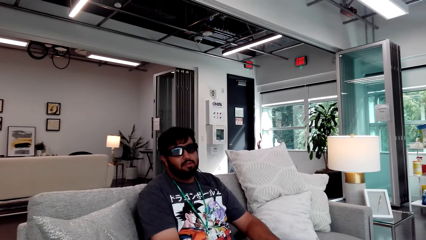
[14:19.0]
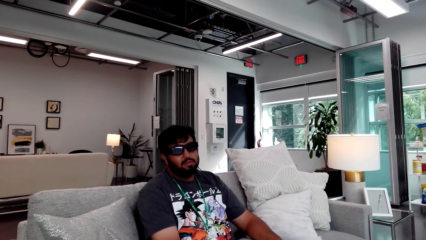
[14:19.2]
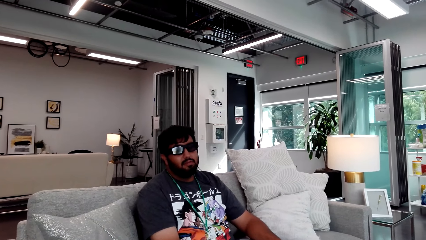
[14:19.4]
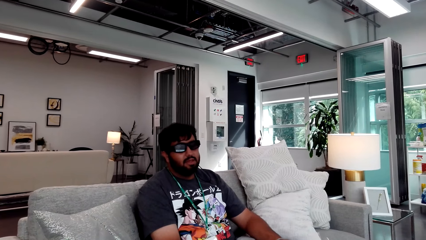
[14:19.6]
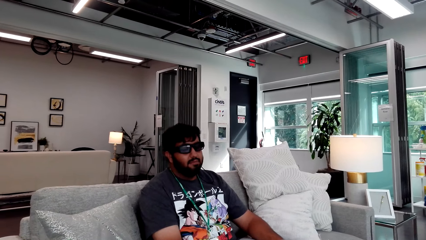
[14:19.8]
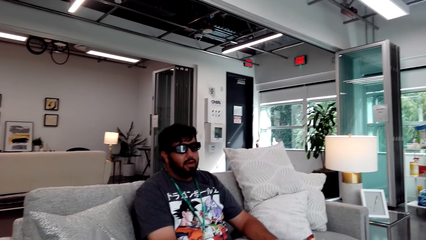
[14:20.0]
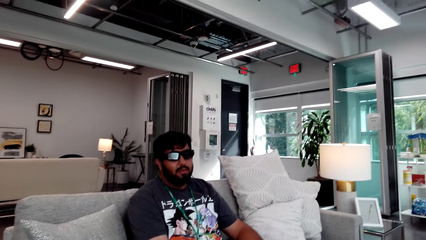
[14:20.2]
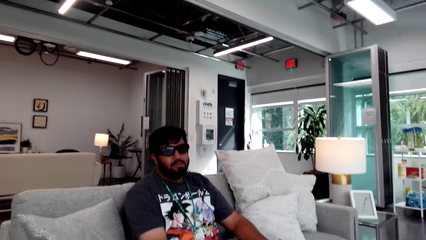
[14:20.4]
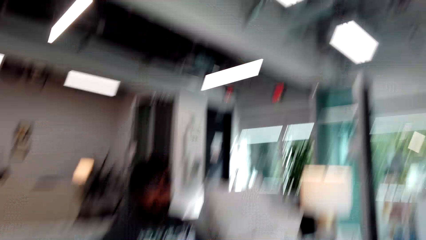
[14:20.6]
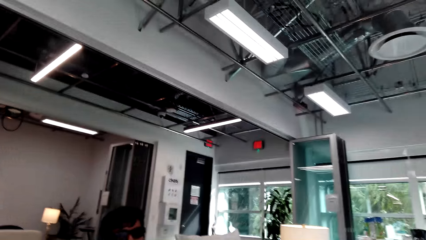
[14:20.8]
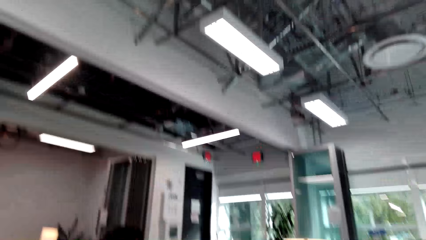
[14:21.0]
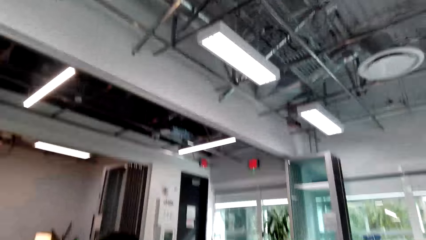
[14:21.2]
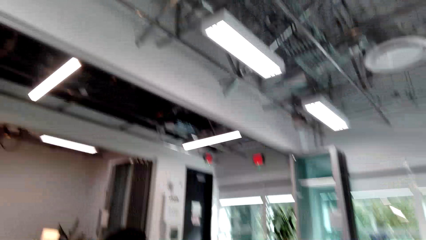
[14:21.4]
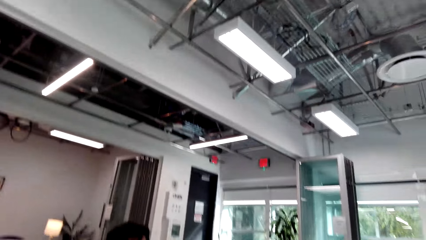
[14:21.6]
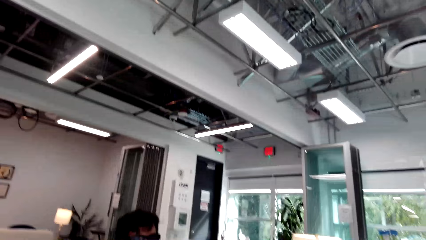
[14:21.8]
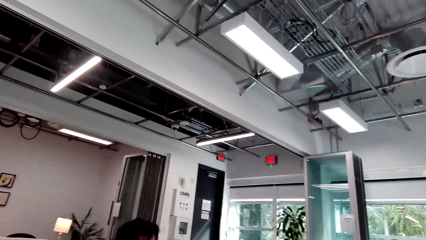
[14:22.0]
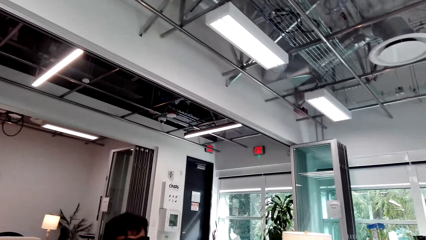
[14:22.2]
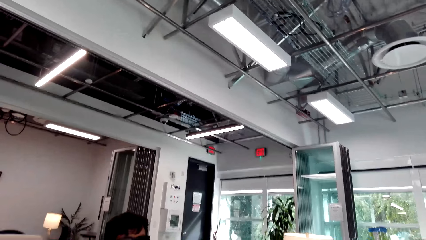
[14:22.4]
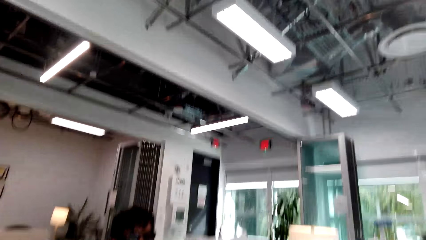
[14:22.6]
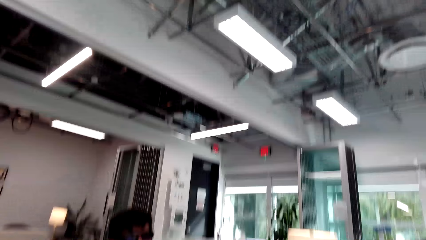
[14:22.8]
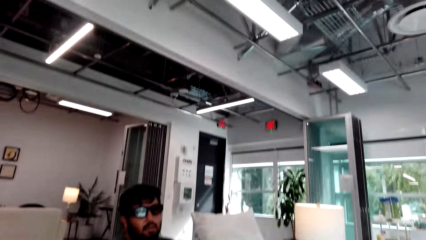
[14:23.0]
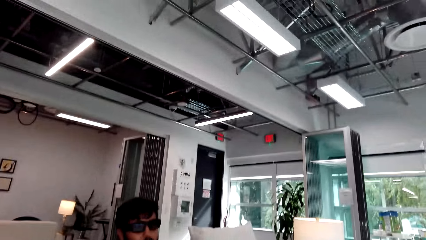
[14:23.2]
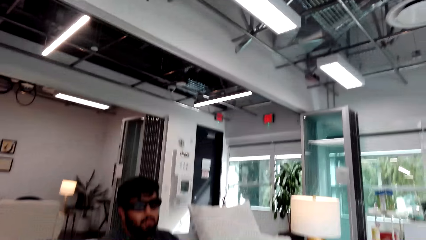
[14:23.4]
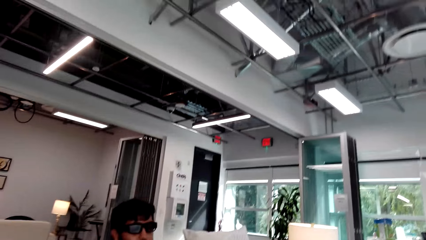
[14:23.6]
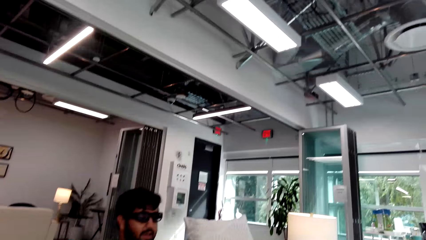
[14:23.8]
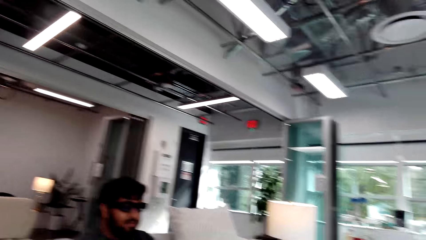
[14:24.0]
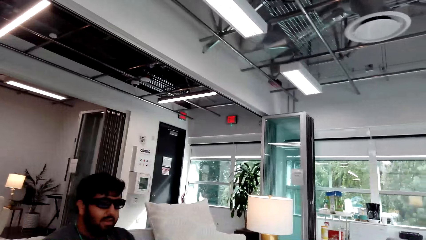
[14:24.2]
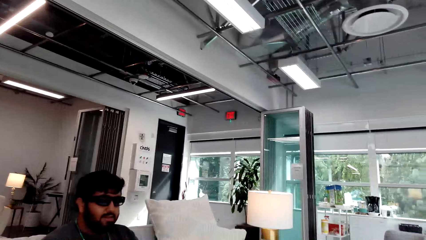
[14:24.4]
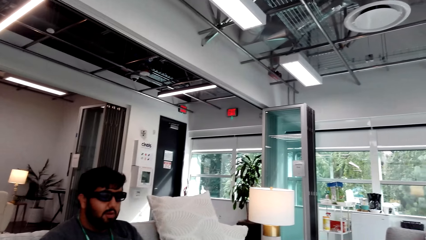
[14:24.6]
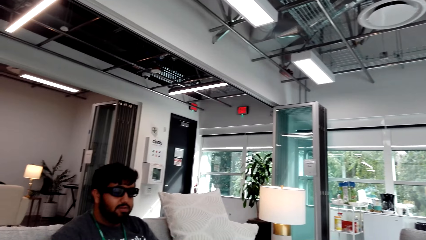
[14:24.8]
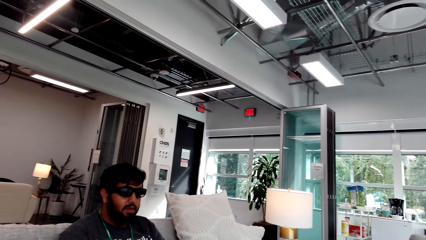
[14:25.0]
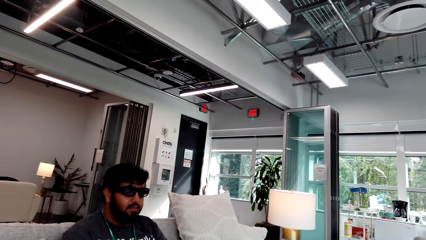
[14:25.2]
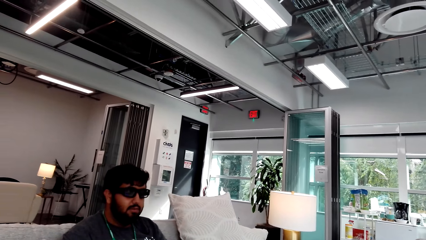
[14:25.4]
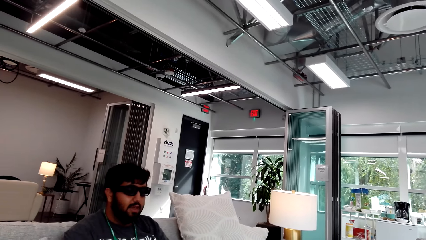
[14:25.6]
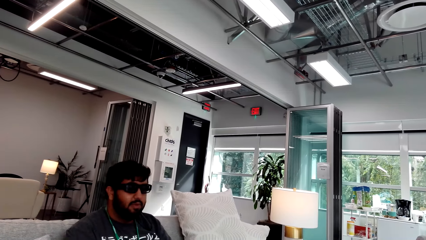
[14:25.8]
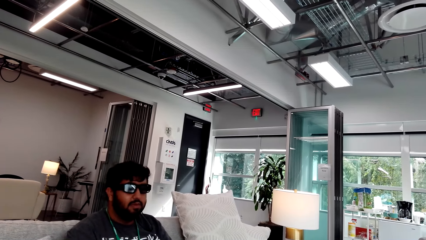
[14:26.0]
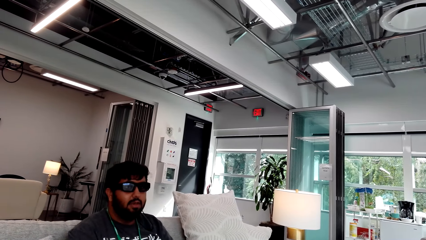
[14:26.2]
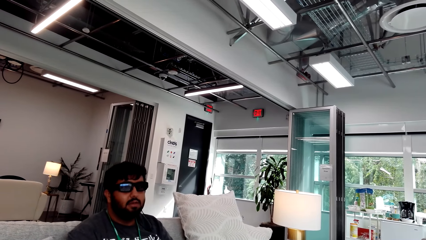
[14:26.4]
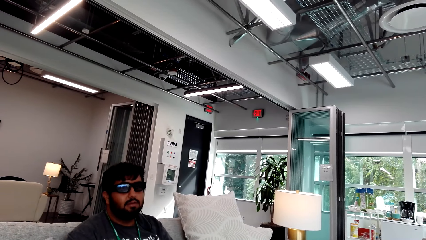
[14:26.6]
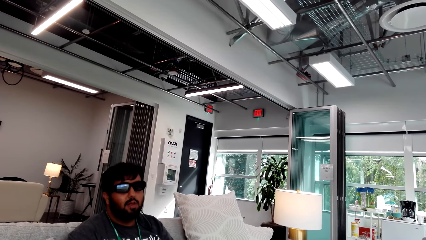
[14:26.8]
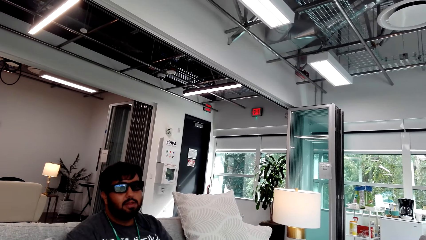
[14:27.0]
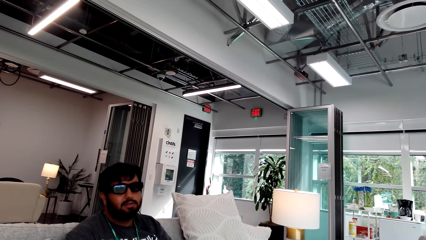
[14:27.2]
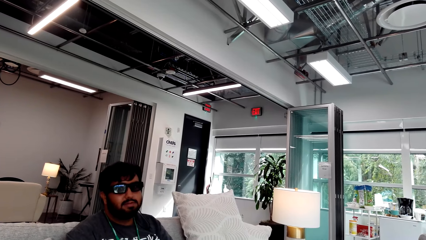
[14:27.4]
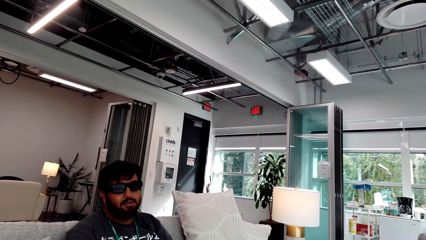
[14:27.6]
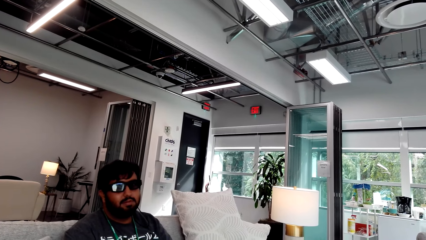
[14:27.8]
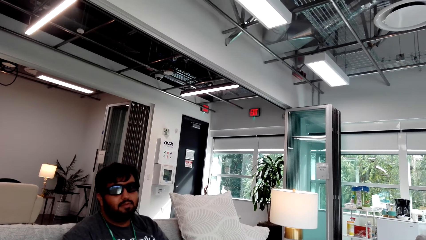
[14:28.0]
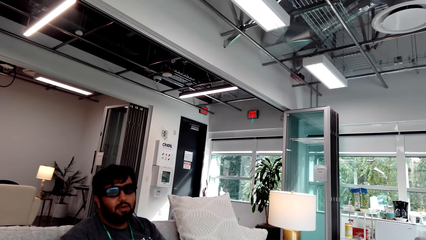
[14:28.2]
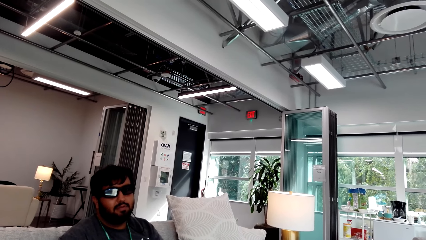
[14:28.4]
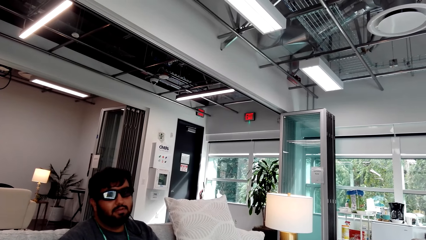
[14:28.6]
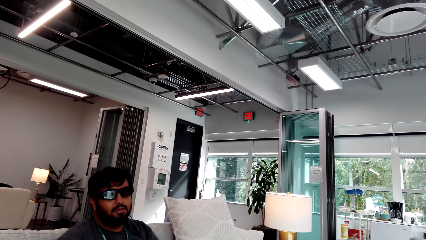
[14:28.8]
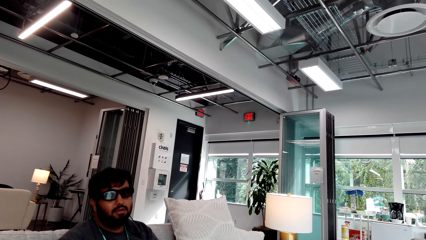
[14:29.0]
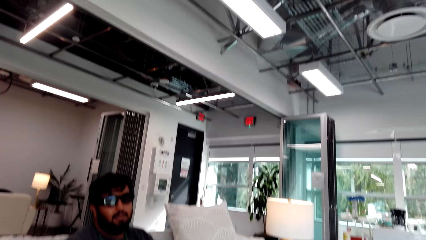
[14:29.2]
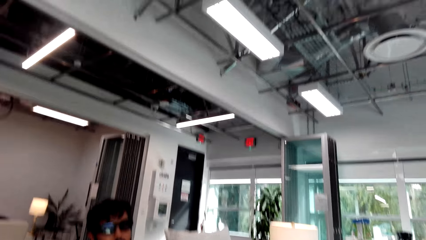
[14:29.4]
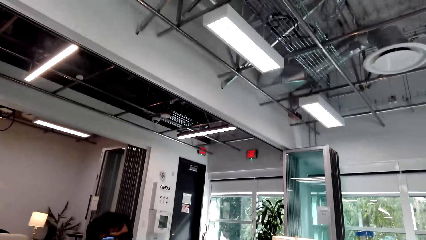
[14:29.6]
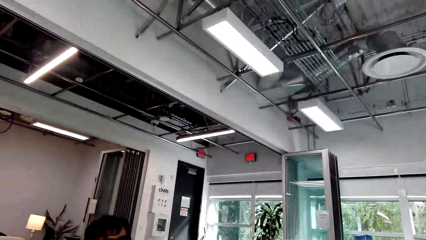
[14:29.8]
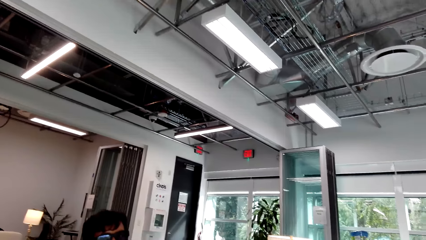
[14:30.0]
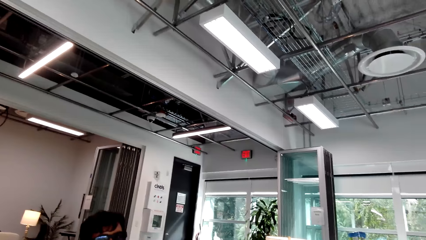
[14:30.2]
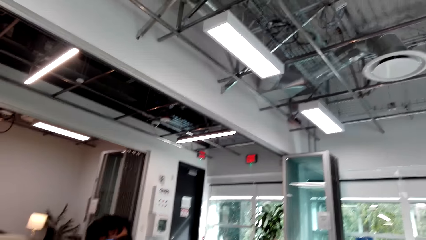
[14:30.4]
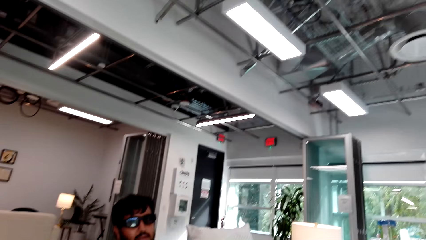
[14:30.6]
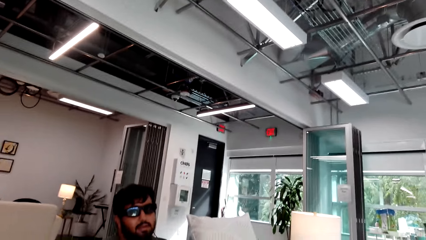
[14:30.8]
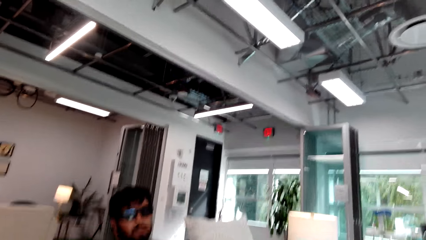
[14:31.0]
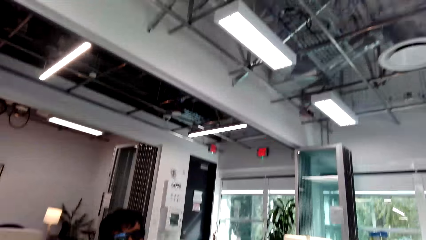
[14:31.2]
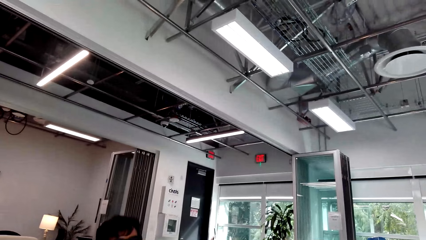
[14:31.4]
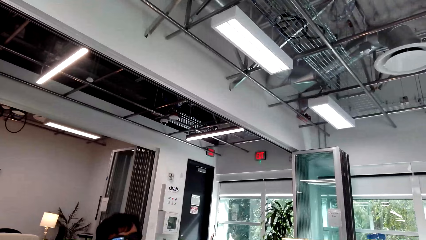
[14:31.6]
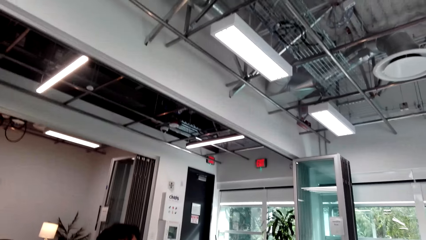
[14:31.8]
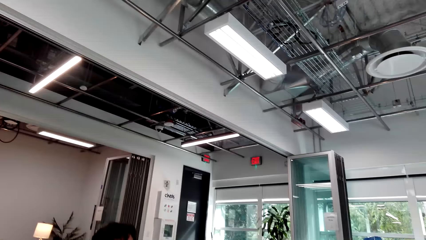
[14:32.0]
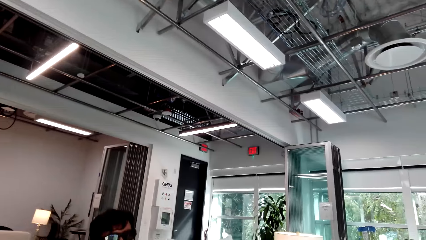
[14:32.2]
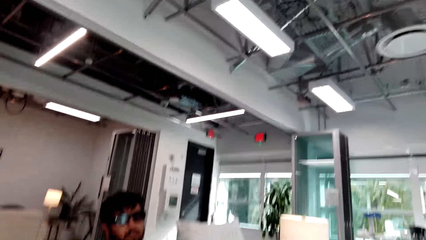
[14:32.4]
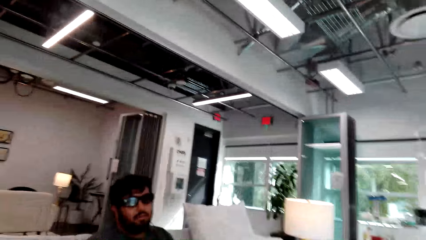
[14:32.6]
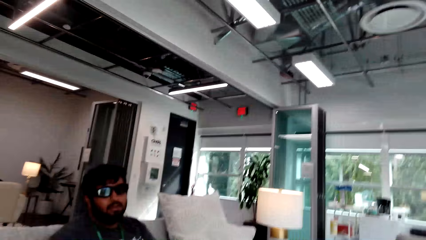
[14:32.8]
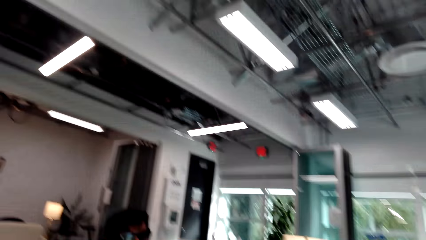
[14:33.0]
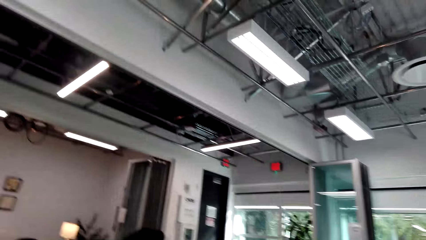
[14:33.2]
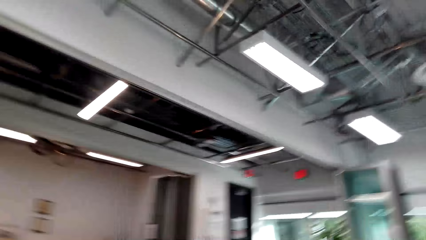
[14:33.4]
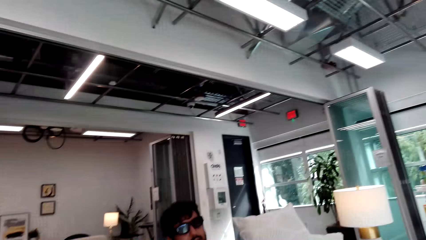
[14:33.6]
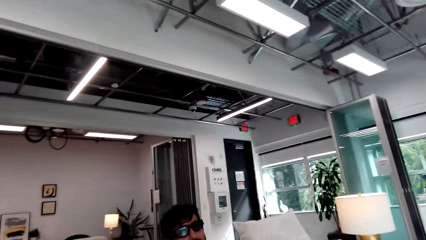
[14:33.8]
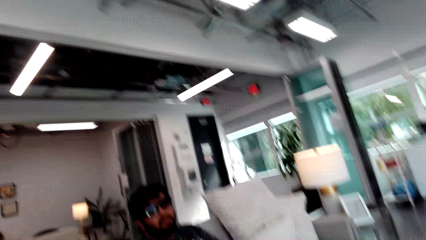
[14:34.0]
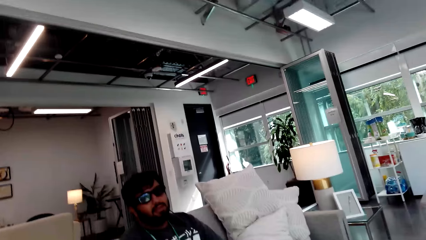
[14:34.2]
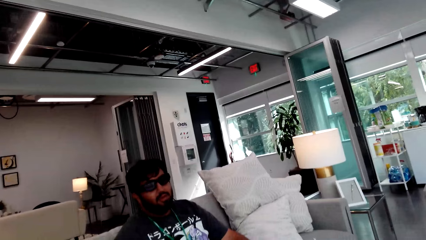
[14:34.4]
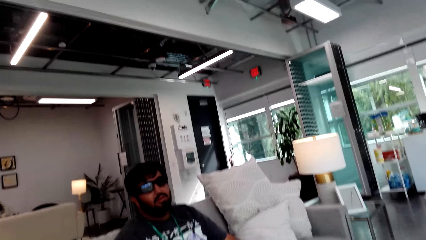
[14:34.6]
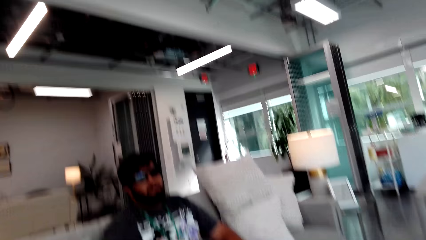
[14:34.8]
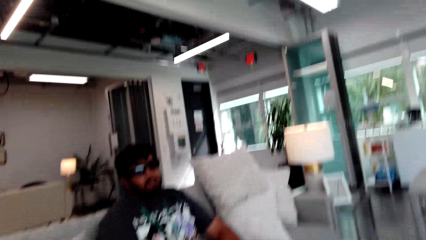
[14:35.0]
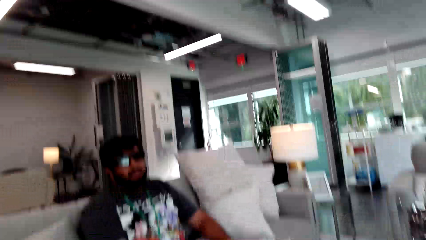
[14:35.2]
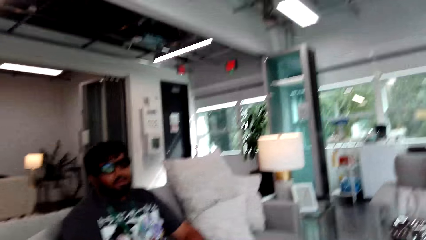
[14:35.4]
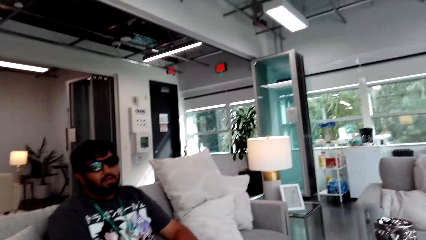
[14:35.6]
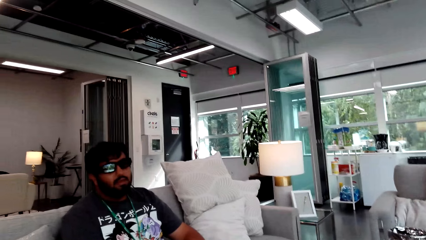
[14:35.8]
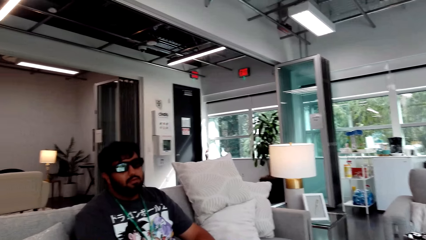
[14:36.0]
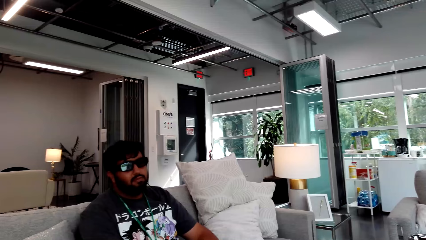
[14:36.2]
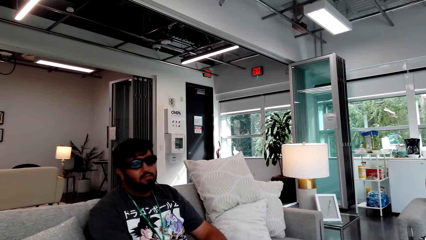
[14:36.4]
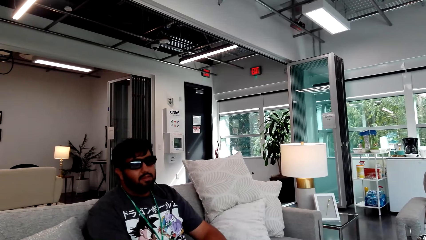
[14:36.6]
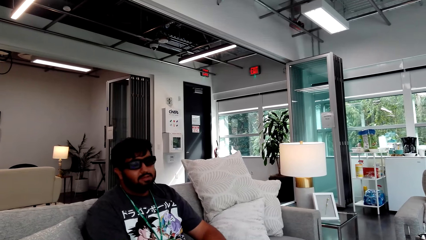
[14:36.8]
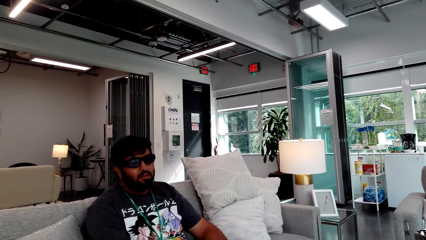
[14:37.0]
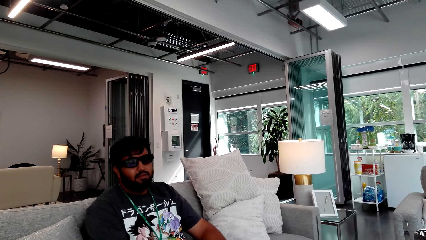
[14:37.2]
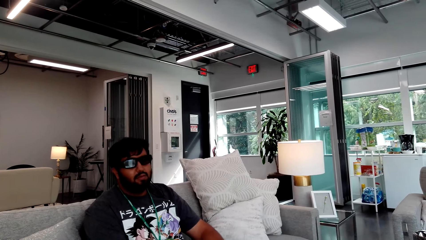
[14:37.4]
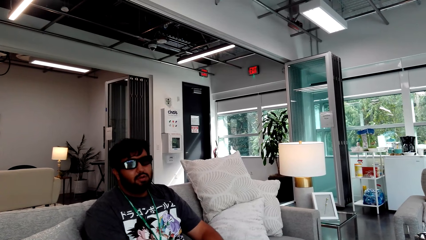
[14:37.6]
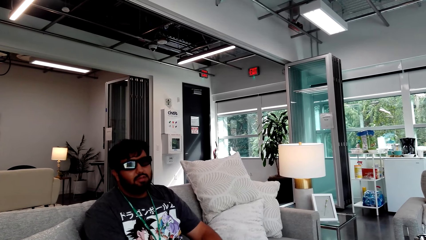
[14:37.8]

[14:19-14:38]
A man talks to the camera wearer. The camera wearer looks at the man. The man talks to the camera wearer. The camera wearer talks to the man. They talk to the man again. The man talks to the camera wearer.
